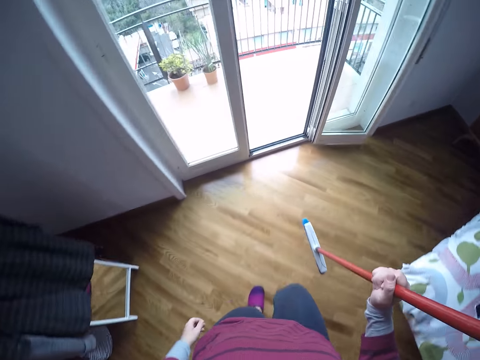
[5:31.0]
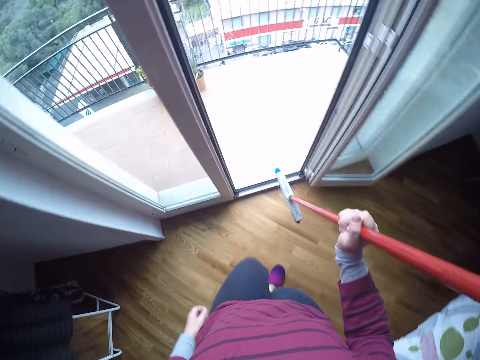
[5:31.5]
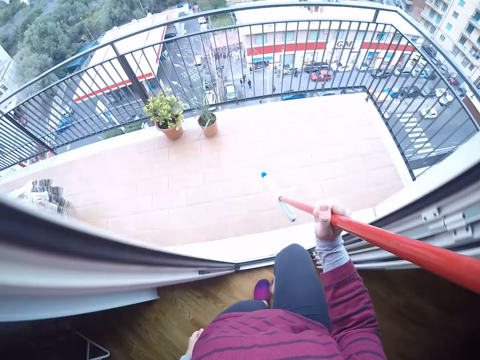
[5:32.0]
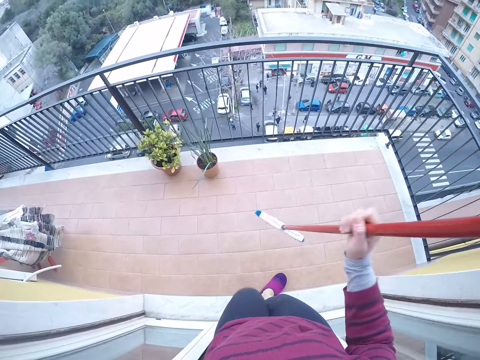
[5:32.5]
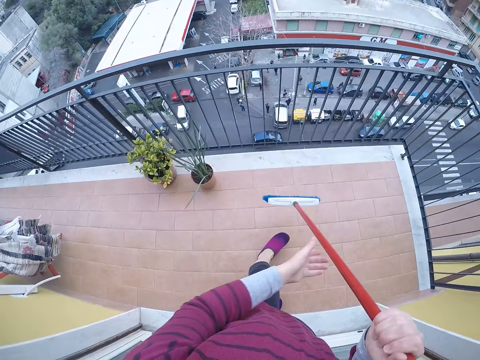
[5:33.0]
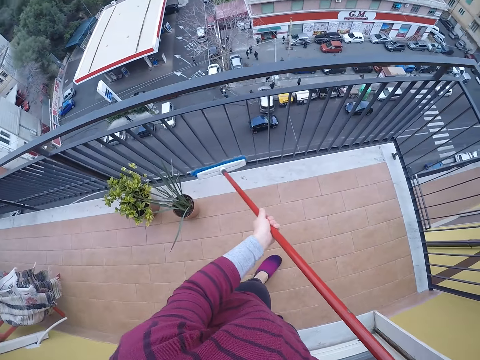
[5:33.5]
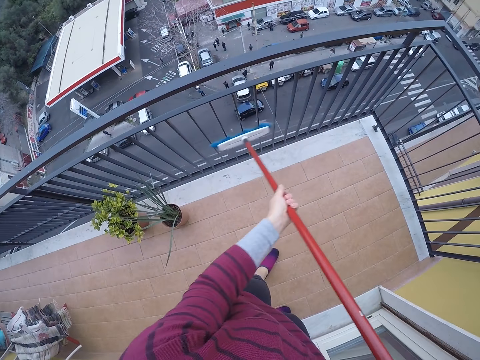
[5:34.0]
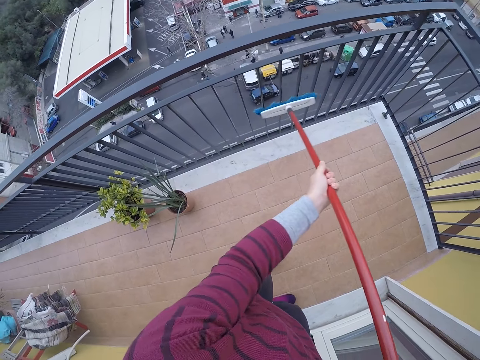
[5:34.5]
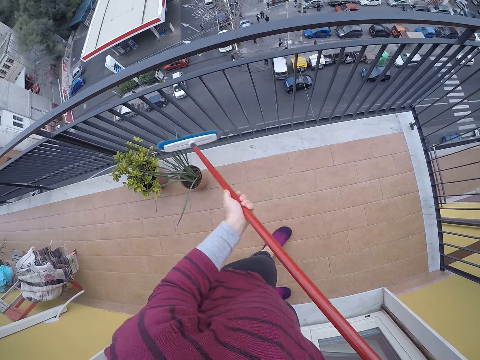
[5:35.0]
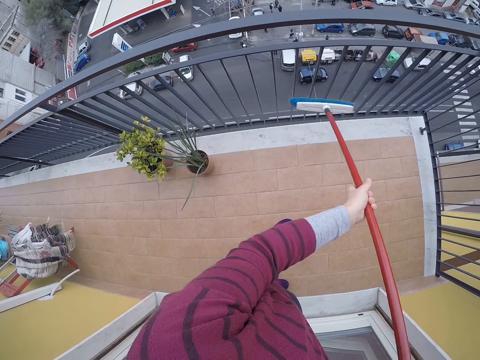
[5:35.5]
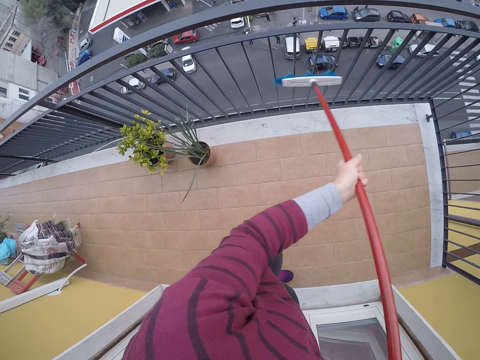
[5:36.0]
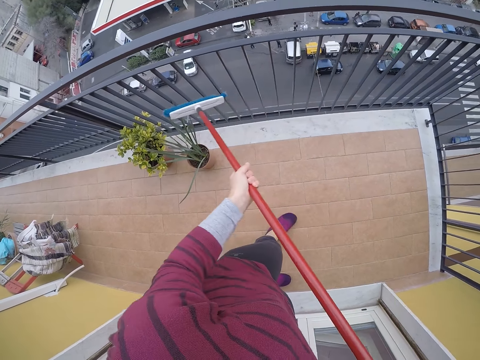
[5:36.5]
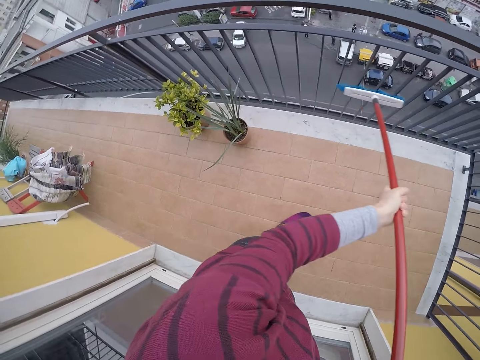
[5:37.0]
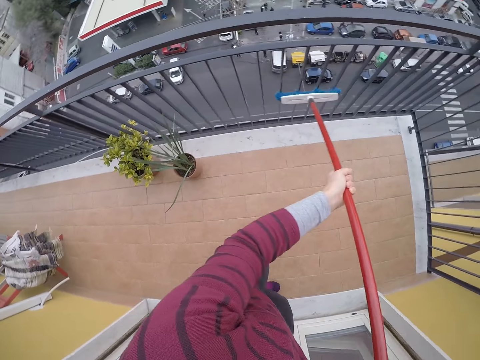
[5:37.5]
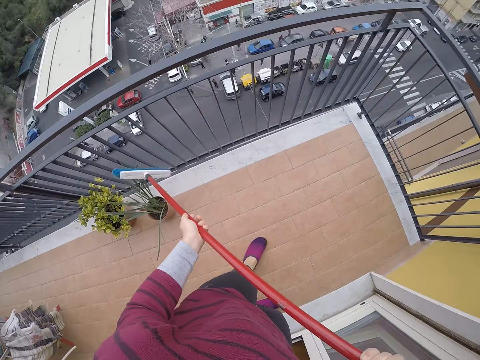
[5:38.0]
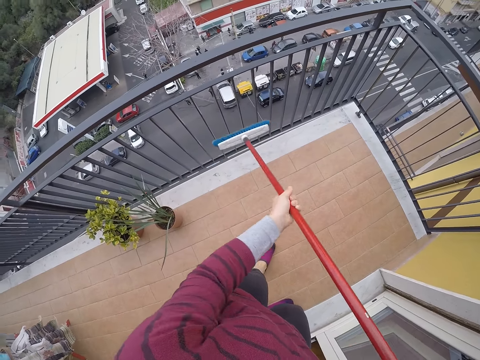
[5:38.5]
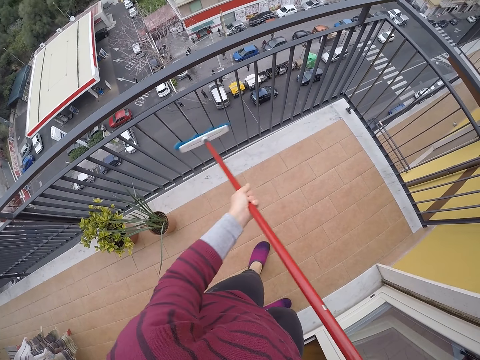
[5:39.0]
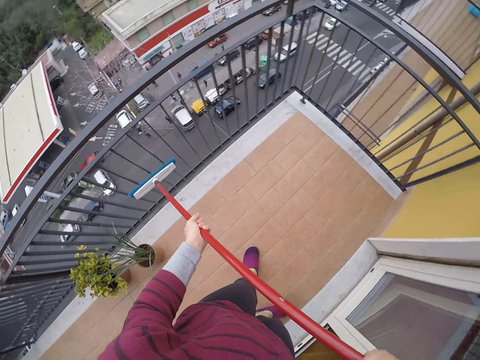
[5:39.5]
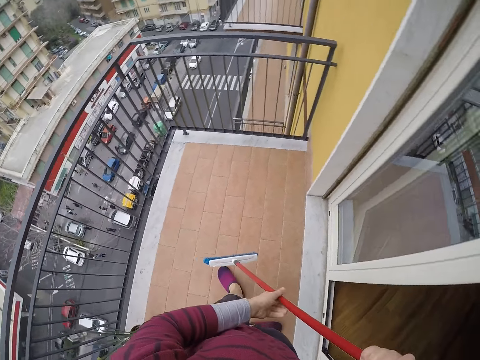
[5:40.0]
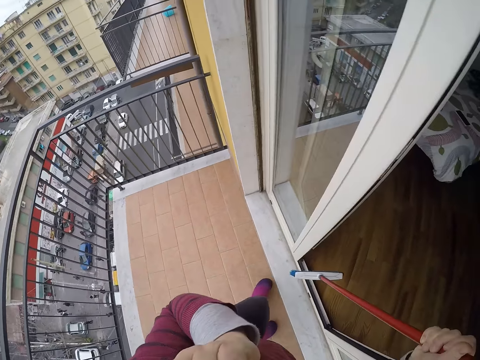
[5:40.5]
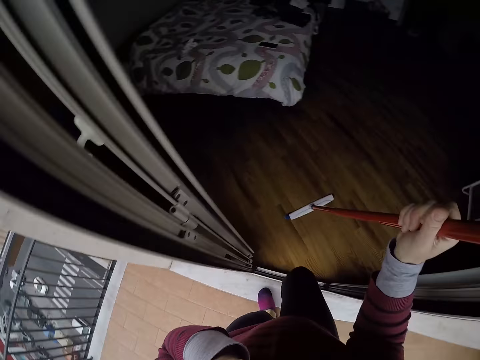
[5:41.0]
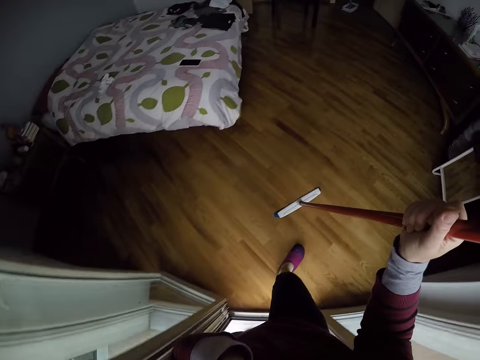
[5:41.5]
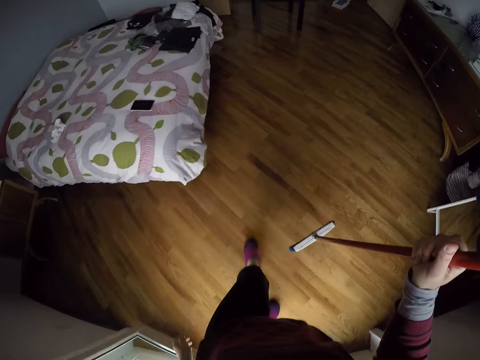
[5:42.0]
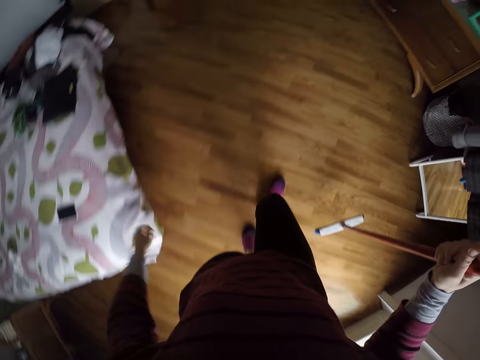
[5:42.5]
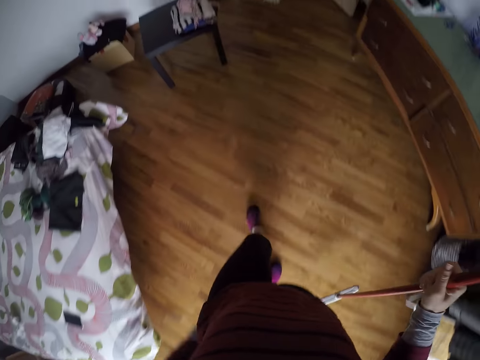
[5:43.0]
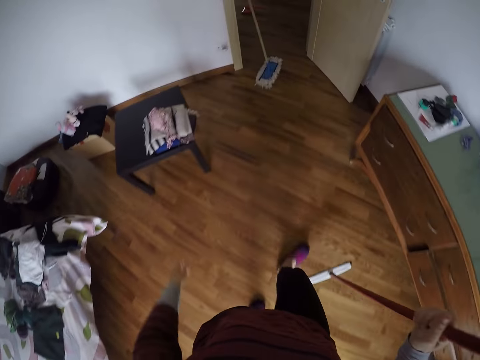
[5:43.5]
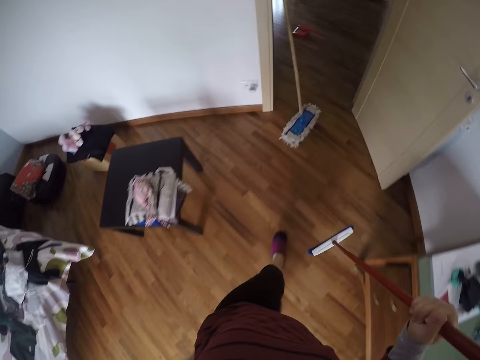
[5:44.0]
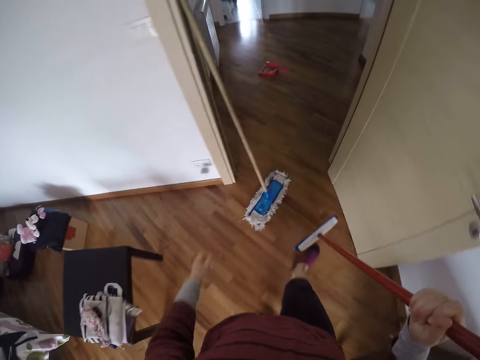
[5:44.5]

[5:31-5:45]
The camera wearer walks around the balcony. They clean the veranda rail with the broom. They walk to the room with the long broom. They turn around the room.

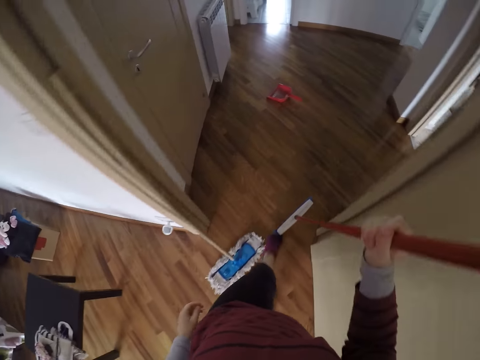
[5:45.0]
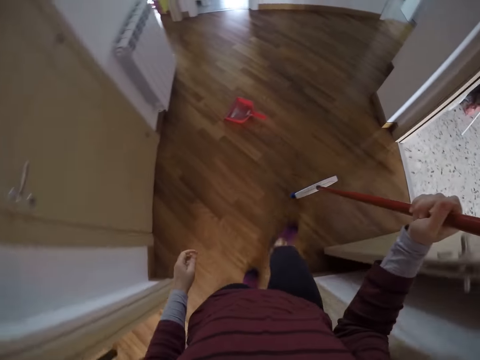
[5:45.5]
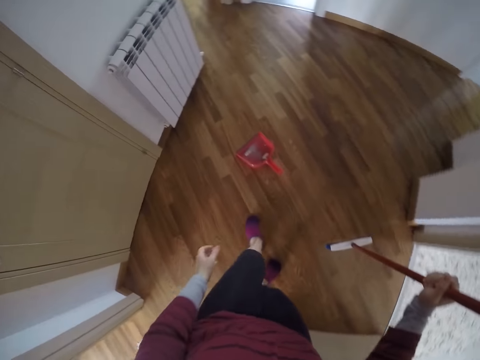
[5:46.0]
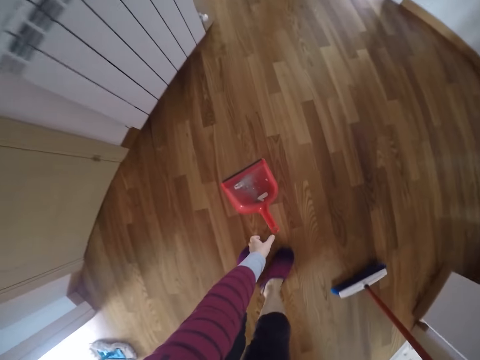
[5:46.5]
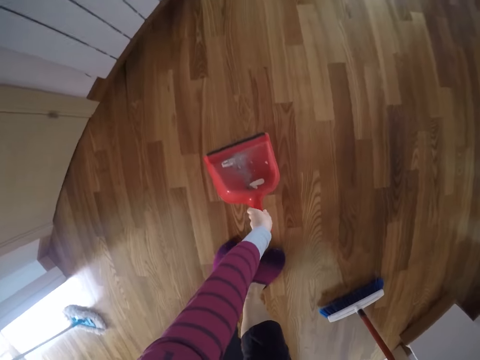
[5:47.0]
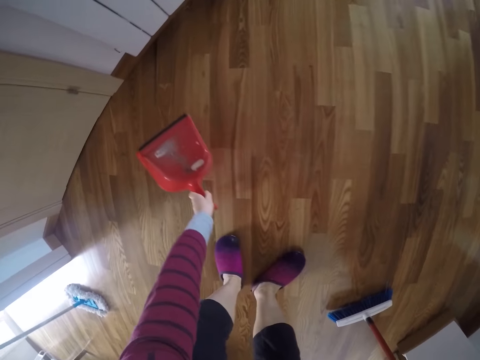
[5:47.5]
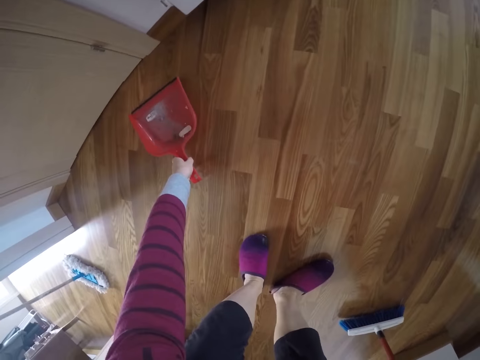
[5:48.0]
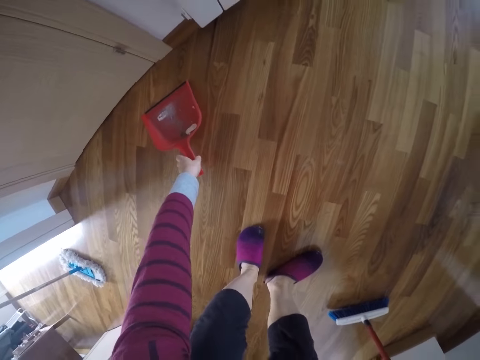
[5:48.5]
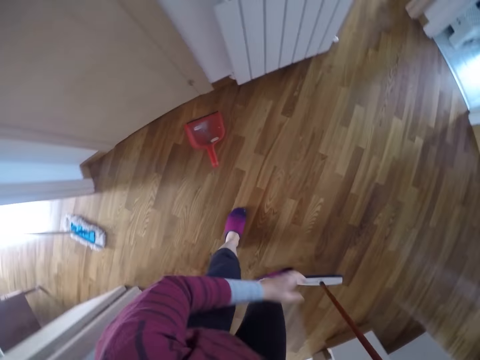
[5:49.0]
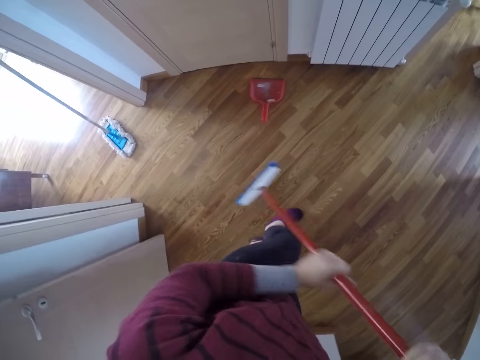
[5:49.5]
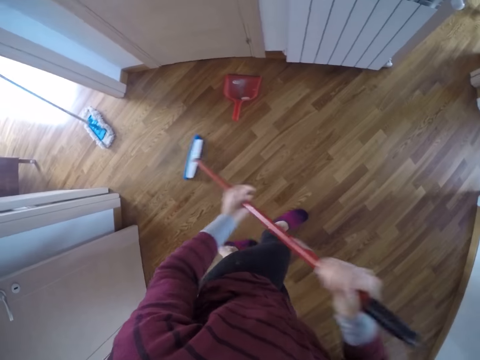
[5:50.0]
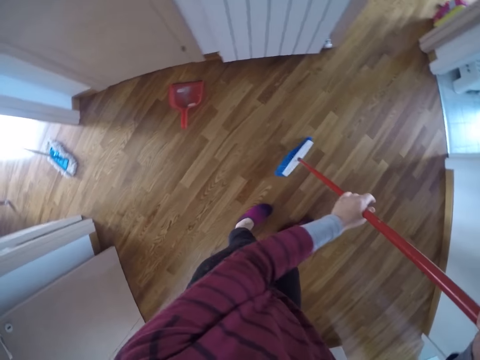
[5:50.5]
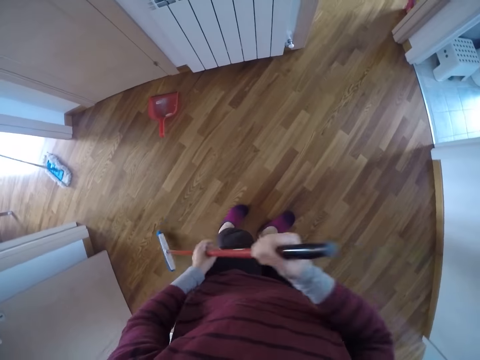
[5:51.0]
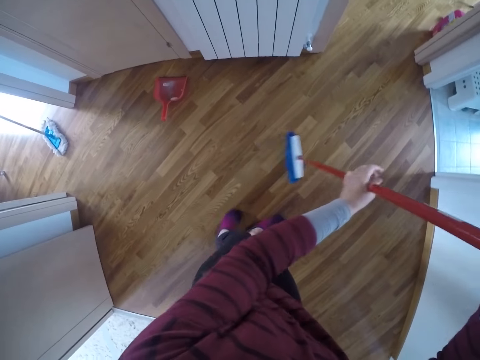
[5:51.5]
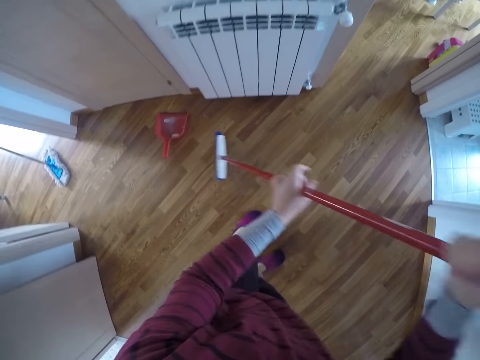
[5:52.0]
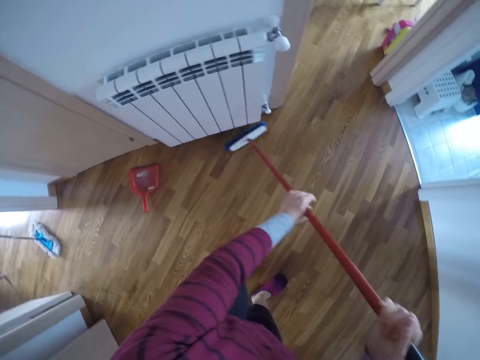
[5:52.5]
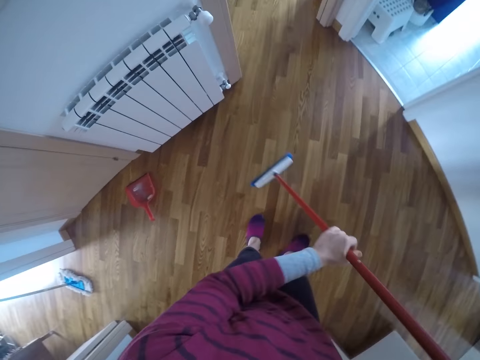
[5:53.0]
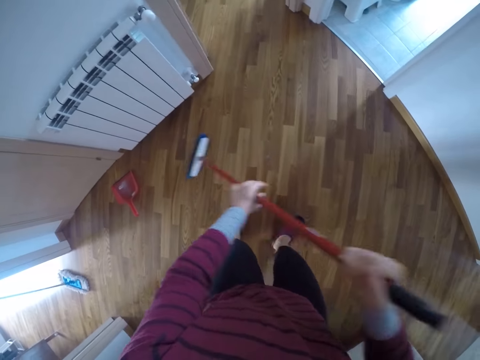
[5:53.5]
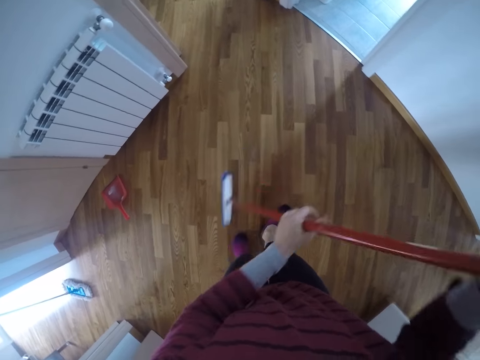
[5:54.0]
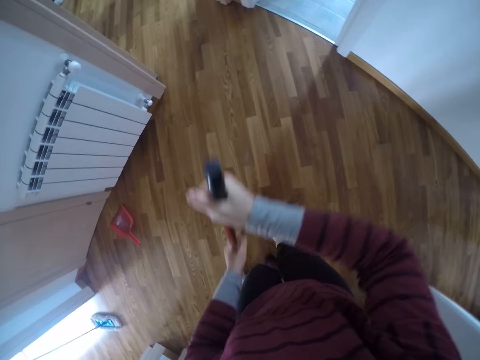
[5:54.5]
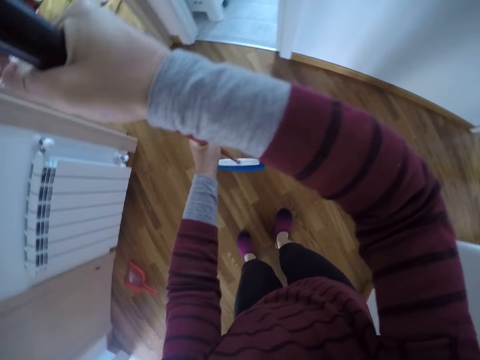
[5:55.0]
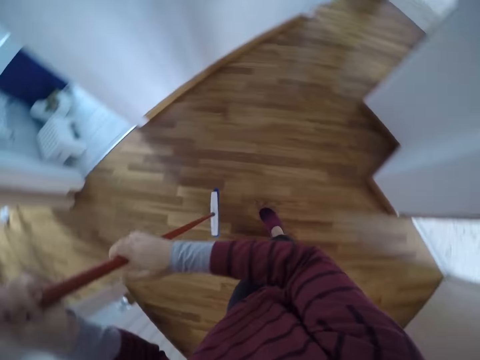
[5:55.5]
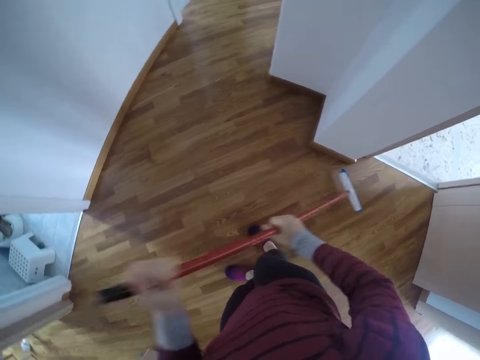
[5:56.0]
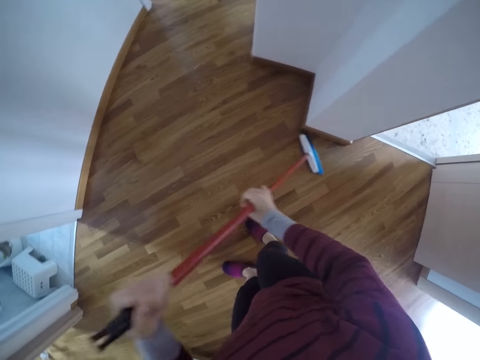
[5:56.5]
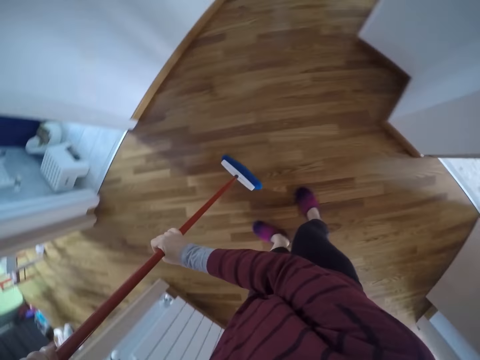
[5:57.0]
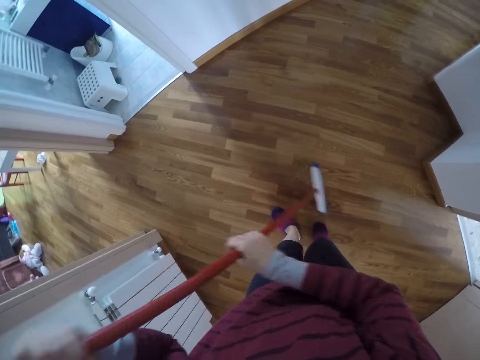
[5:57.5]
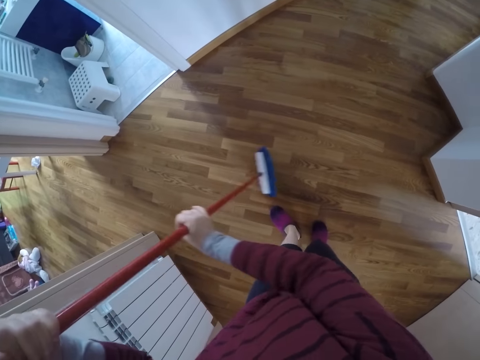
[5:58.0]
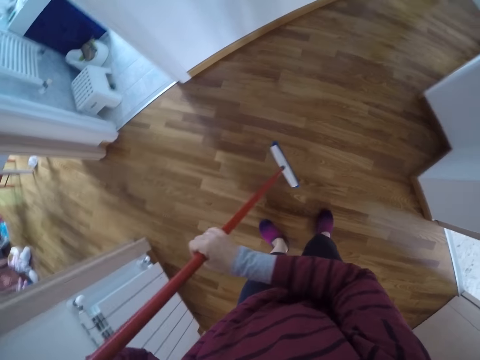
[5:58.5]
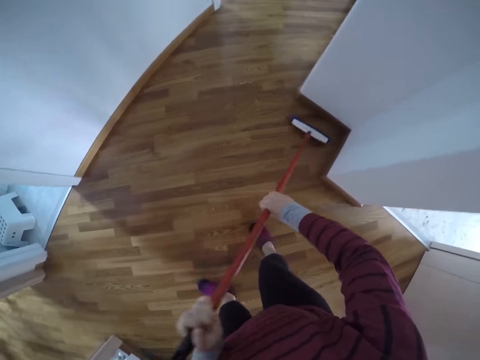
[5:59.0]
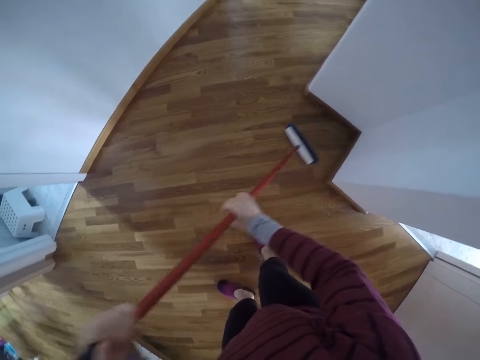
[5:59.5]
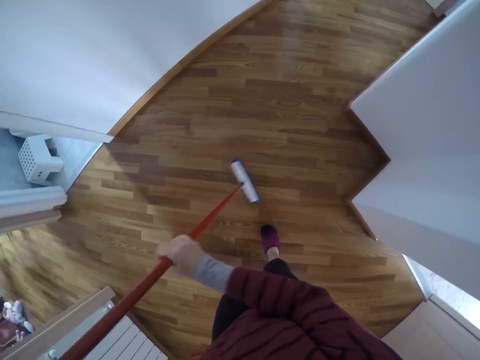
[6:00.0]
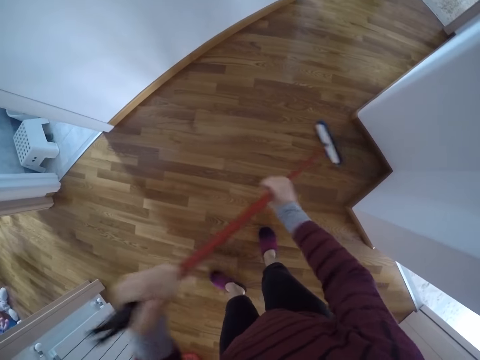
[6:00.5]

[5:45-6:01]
The camera wearer picks up the dirt packer on the ground with his left hand. He places the dirt packer in his right hand near the wall. He holds the broom with both hands and sweeps the ground with the broom.
